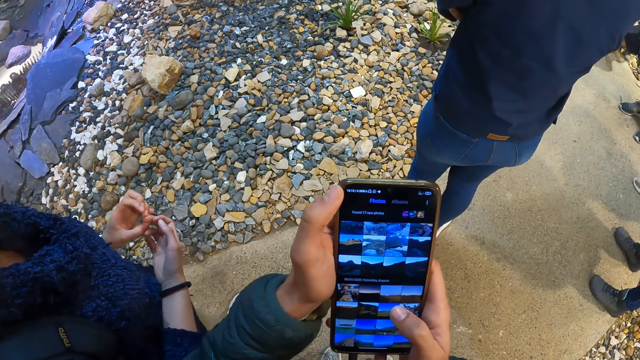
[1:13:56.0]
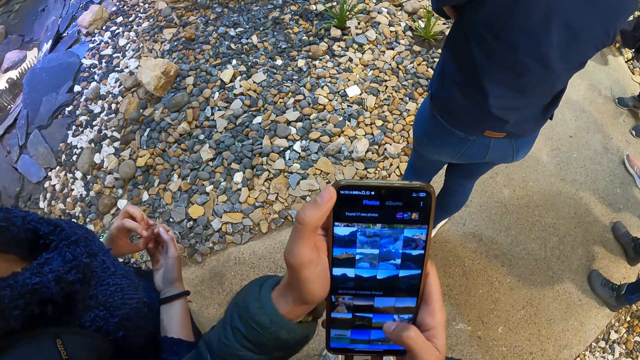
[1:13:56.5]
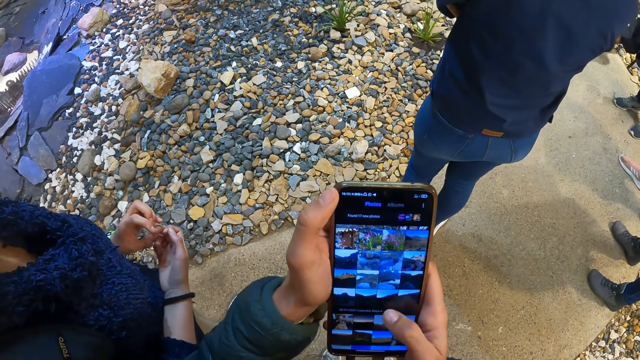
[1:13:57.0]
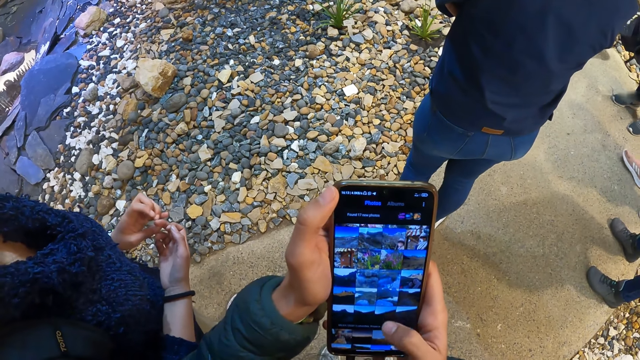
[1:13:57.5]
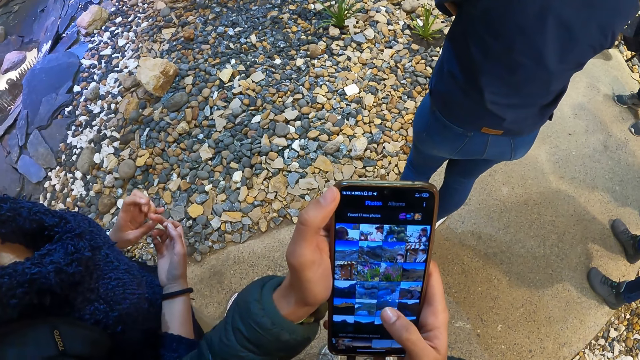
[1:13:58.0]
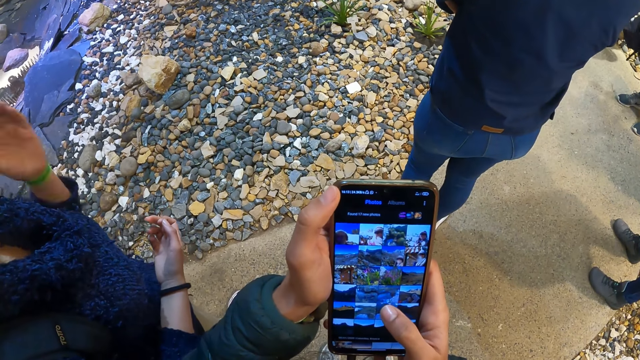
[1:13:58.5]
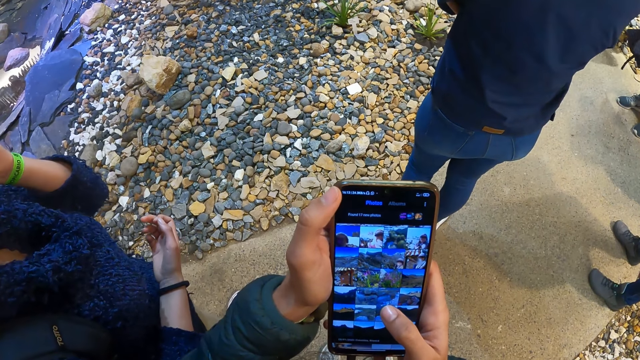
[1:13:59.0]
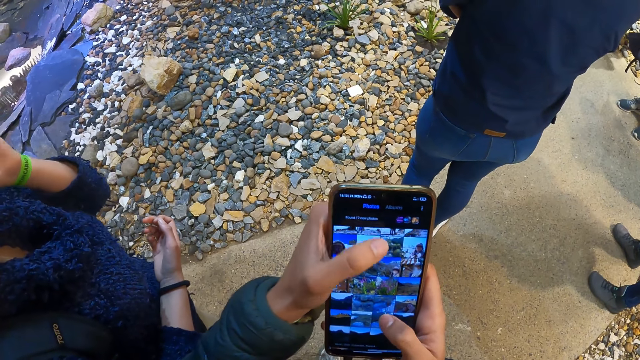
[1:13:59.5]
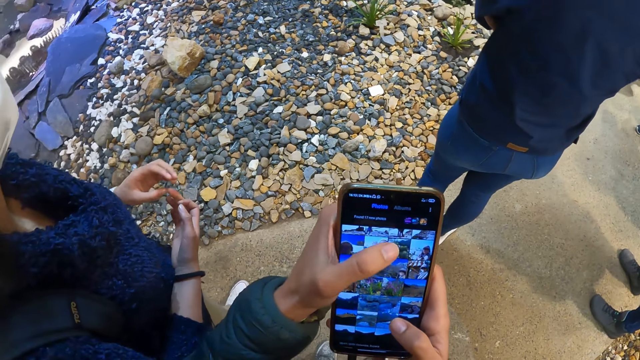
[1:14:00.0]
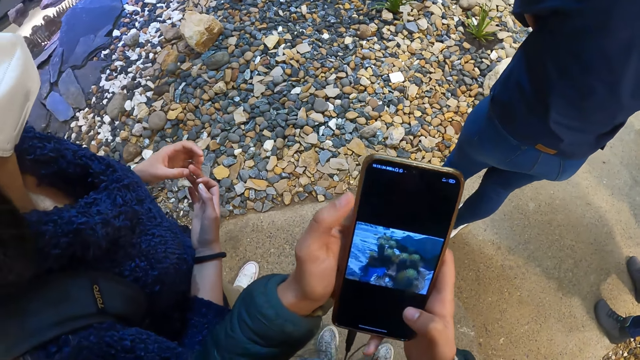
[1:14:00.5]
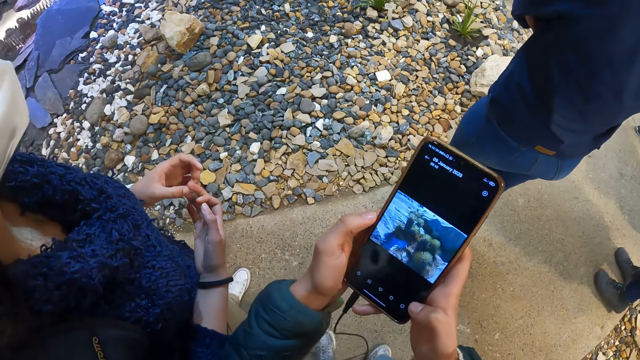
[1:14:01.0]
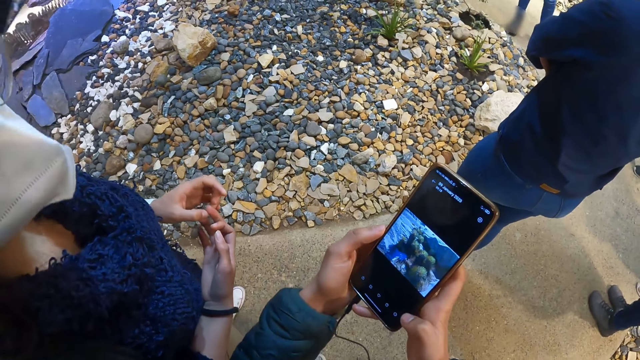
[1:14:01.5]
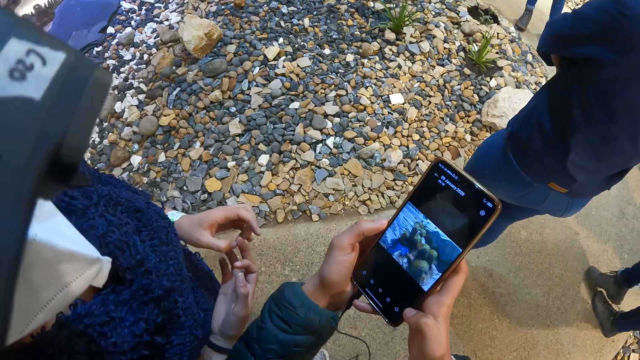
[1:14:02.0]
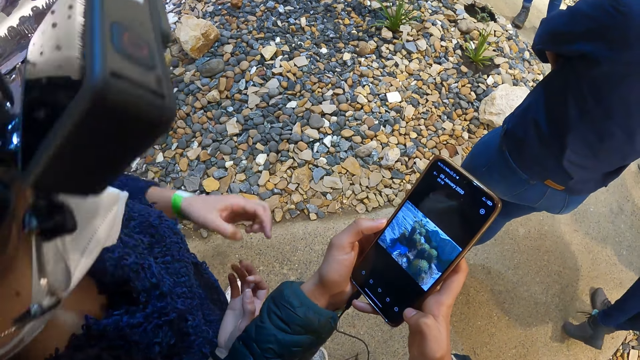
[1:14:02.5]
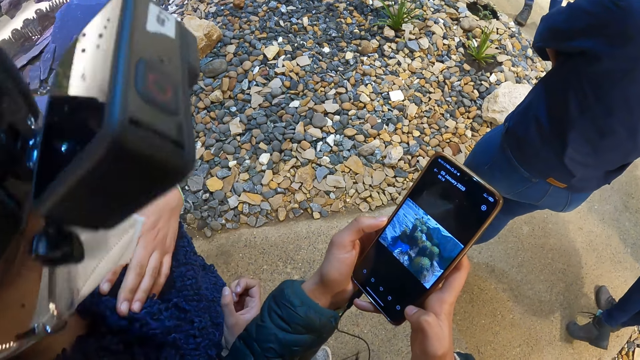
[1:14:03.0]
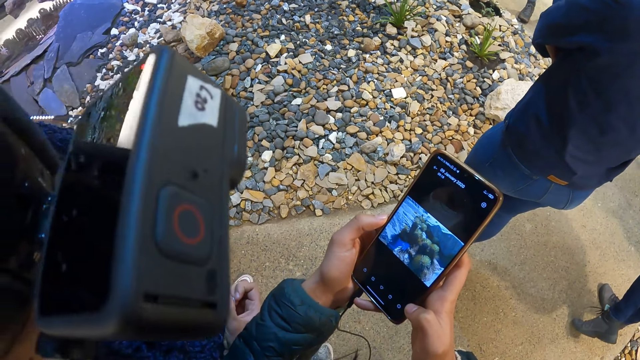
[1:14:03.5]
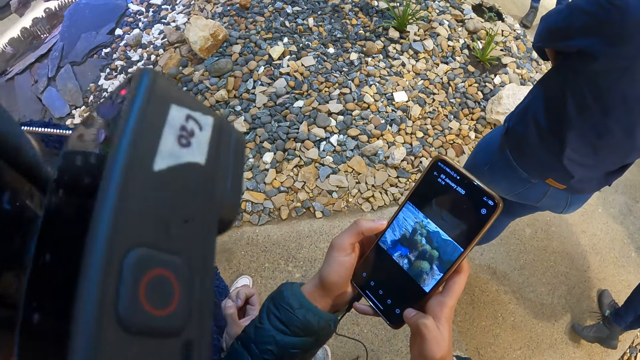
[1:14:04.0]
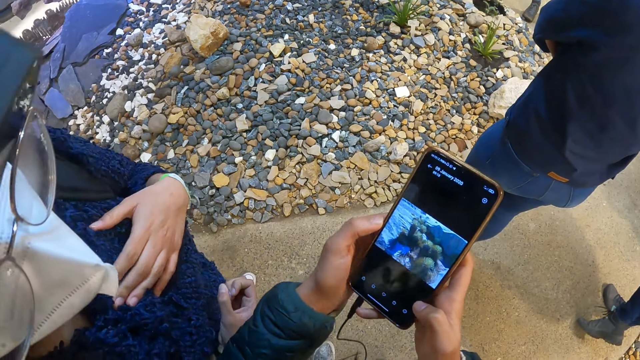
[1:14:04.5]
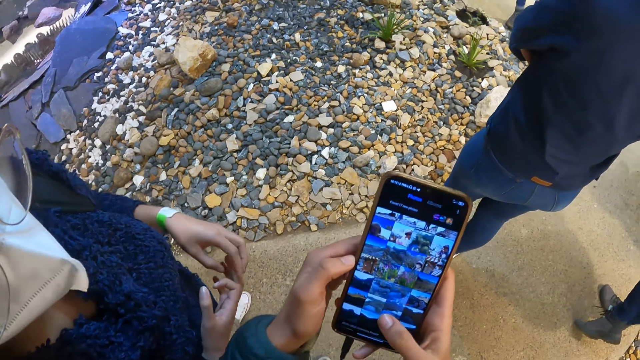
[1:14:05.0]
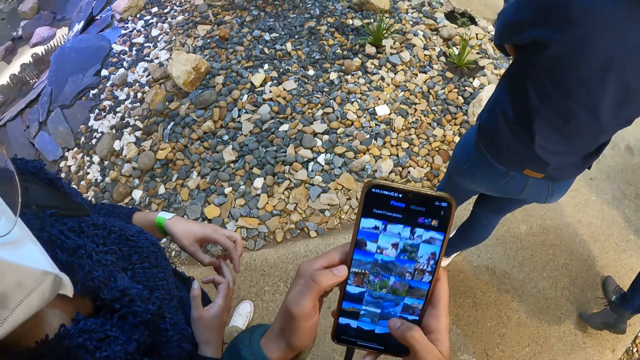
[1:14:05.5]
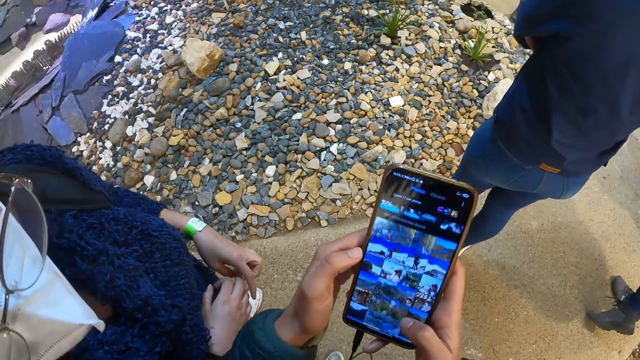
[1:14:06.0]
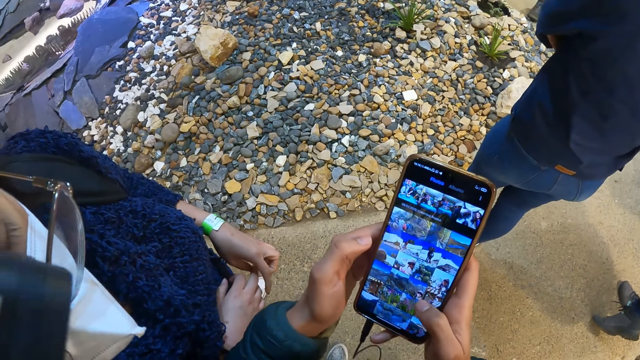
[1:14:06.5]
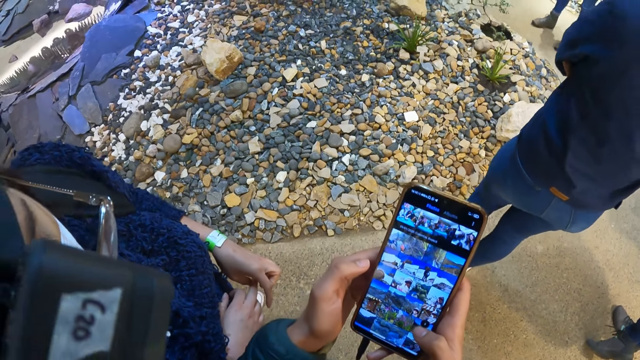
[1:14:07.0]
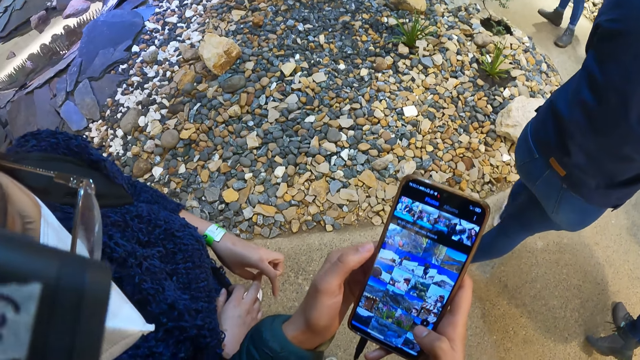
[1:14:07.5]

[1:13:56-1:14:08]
The camera wearer swipes down the phone. A woman scratches the face. The woman bends her head towards the phone in the camera wearer's hands.

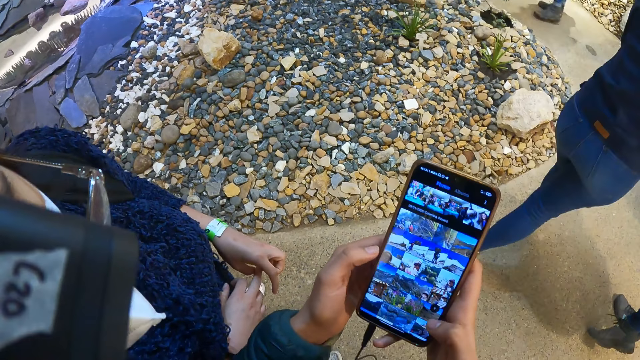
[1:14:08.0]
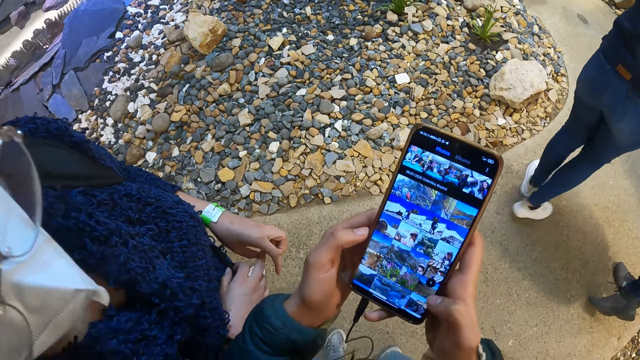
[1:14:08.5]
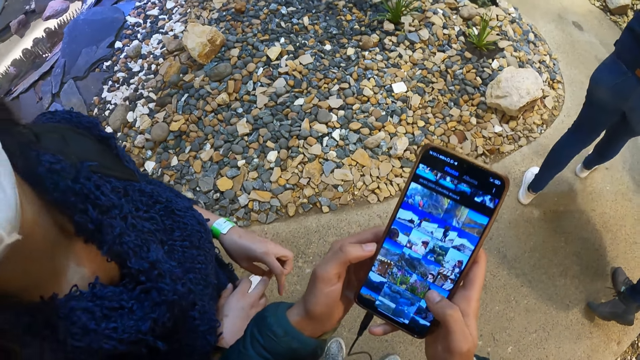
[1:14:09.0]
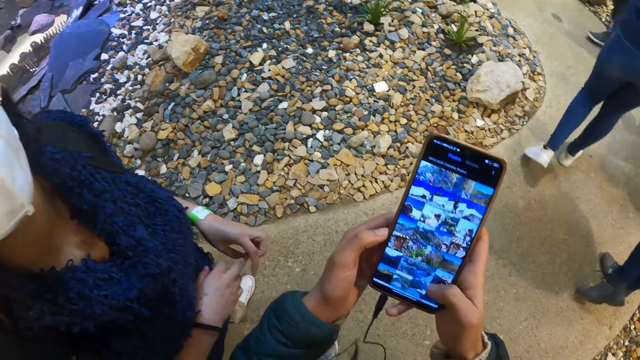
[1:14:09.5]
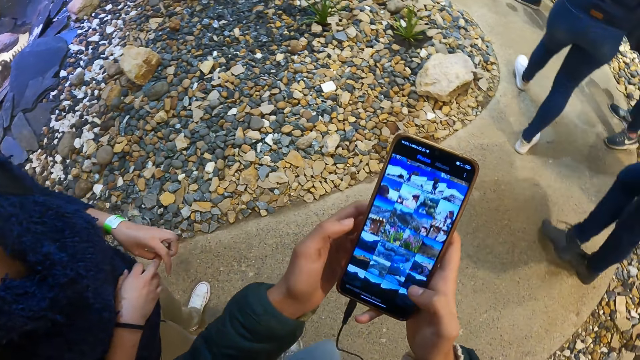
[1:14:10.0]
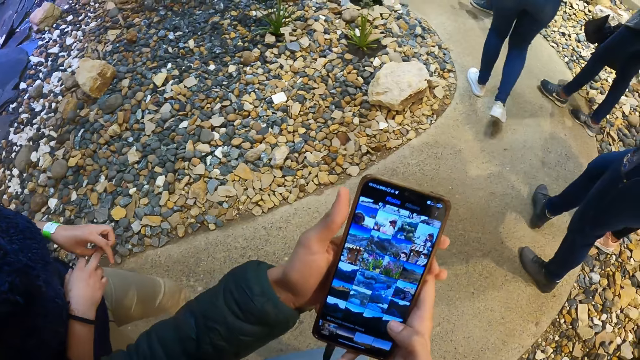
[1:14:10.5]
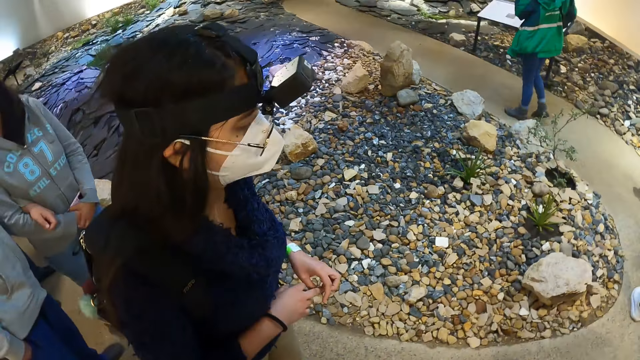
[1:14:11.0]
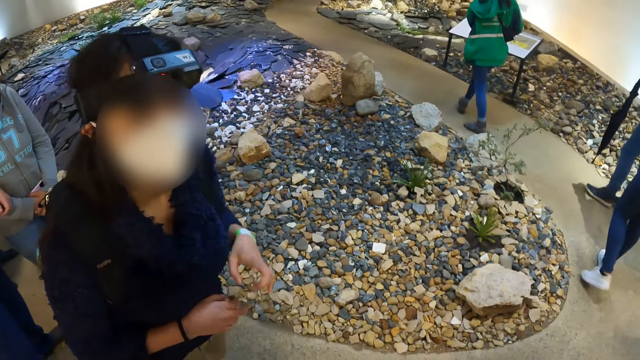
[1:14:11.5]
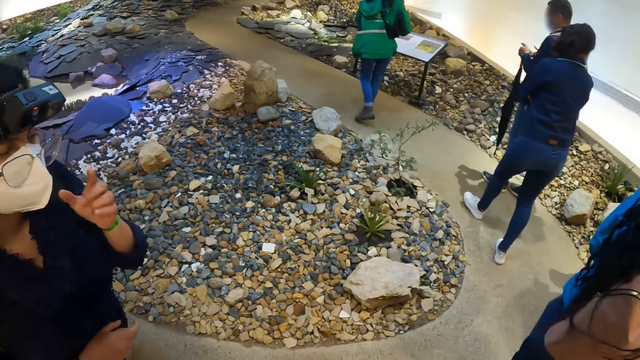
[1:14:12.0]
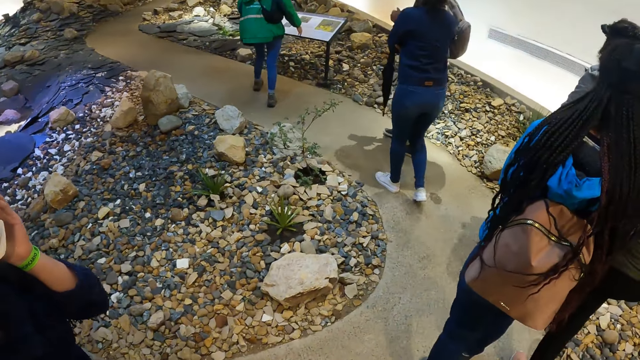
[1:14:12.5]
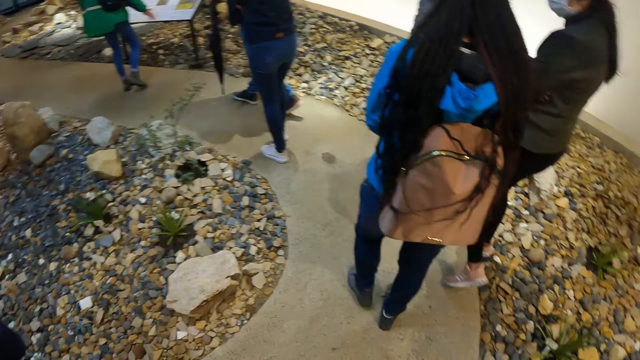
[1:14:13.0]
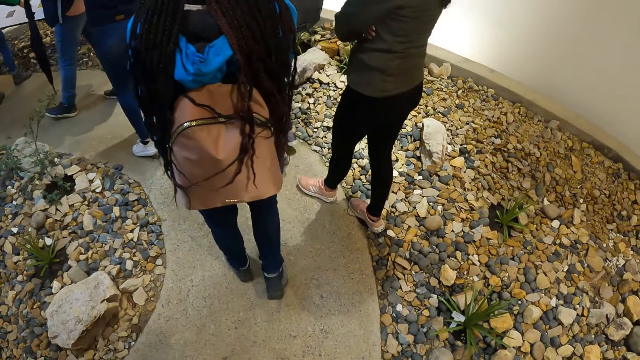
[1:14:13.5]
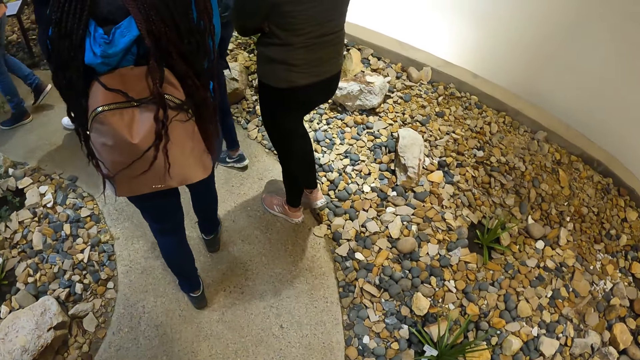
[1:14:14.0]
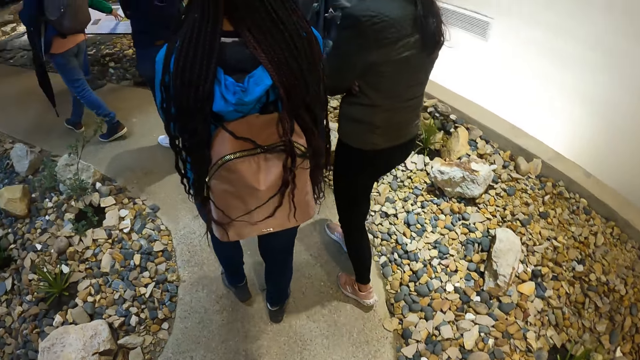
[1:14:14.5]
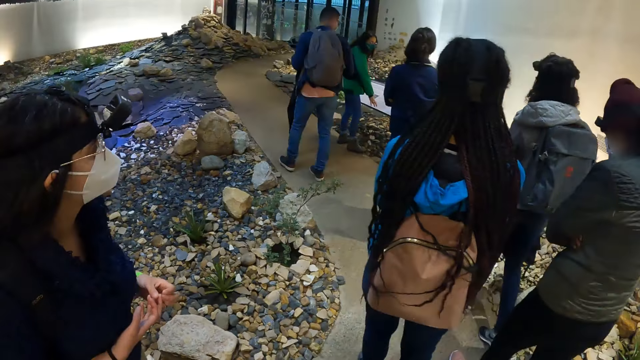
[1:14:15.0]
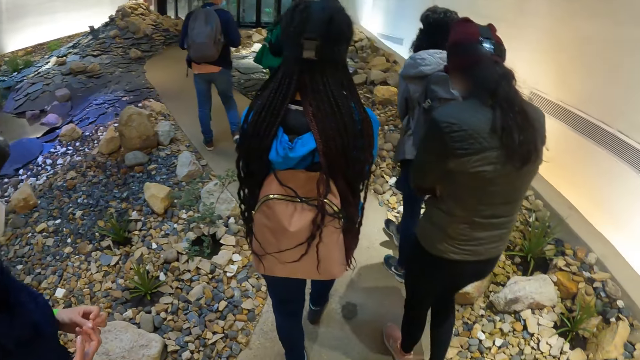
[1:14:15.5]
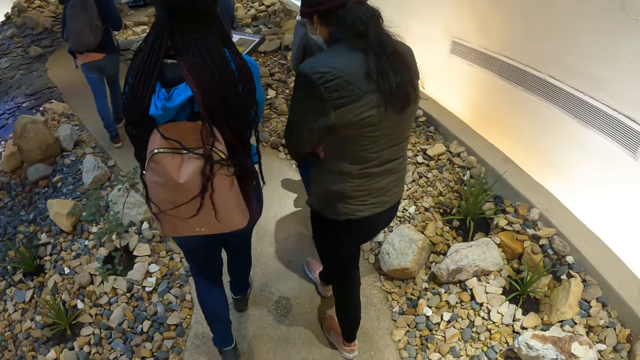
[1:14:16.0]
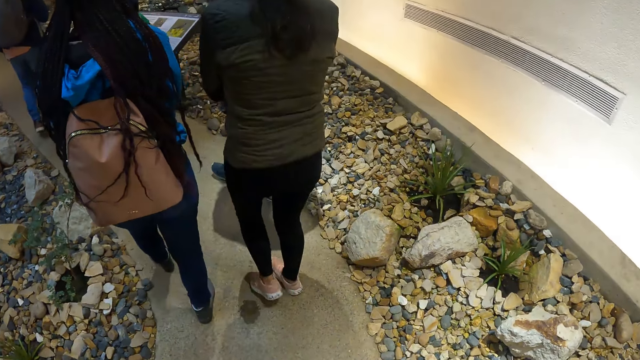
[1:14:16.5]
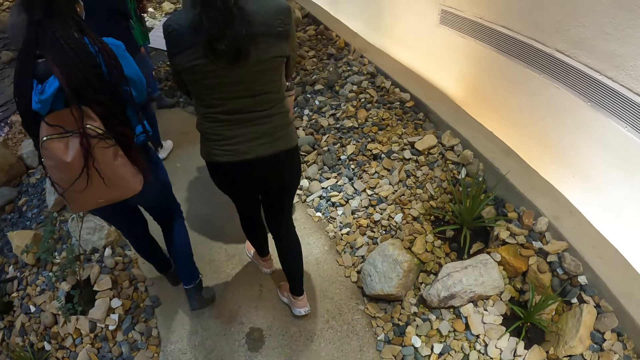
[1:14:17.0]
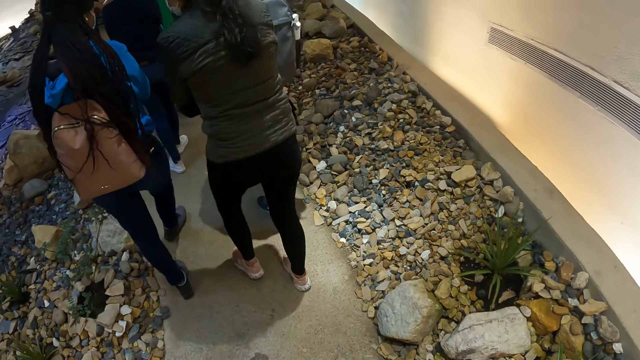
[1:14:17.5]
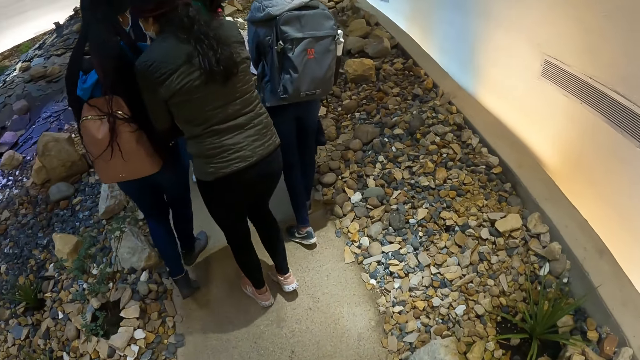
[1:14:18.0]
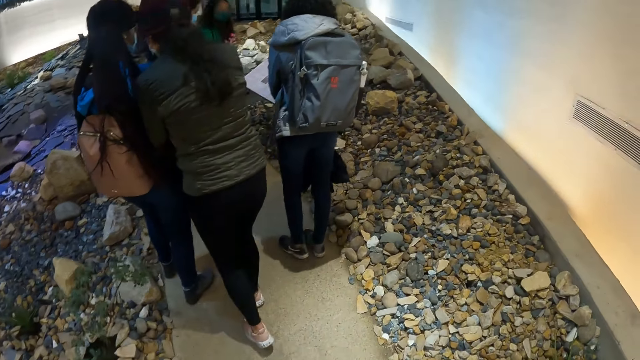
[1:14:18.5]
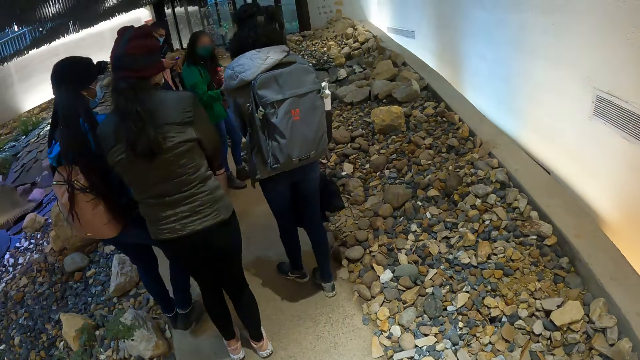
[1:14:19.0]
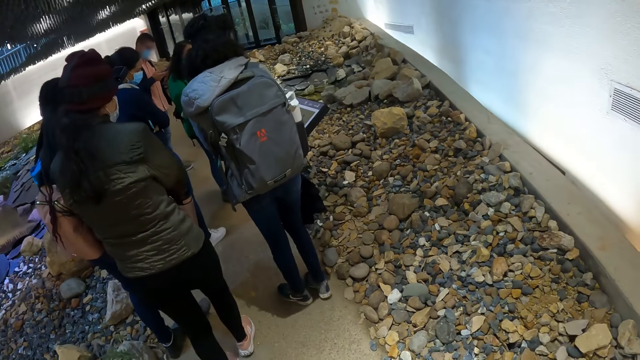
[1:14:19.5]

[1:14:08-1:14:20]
The camera wearer walks on the walkway in the museum with the group of people.
